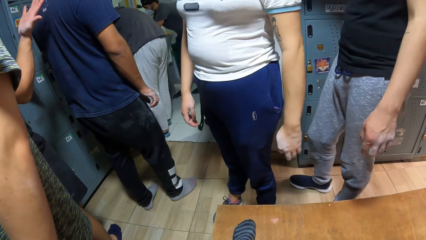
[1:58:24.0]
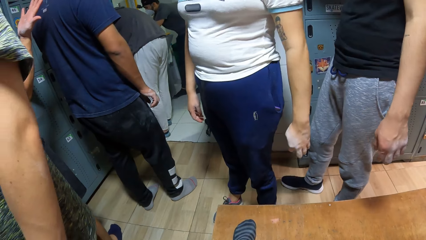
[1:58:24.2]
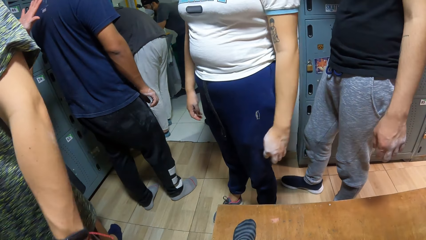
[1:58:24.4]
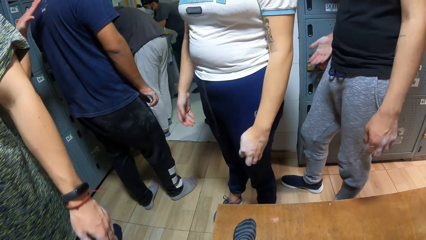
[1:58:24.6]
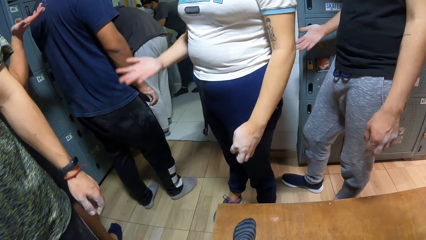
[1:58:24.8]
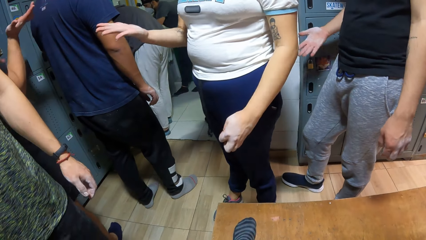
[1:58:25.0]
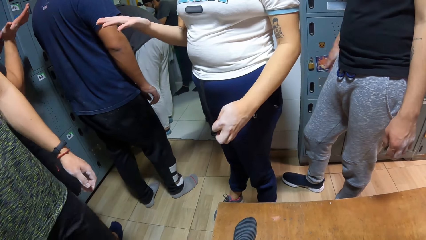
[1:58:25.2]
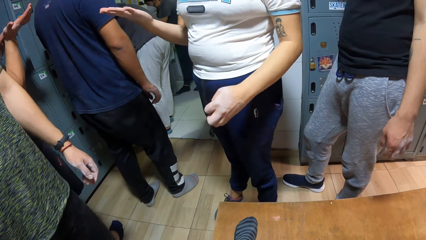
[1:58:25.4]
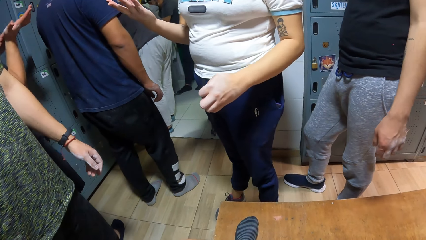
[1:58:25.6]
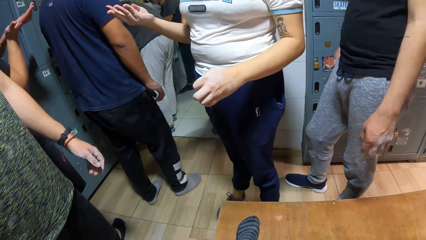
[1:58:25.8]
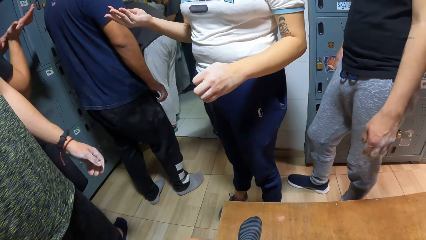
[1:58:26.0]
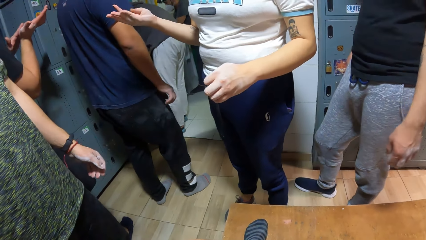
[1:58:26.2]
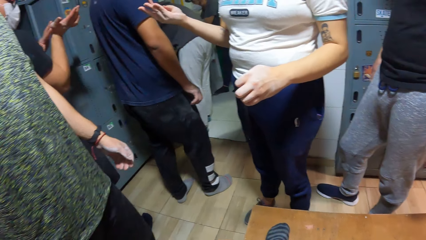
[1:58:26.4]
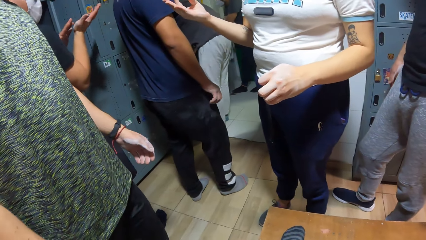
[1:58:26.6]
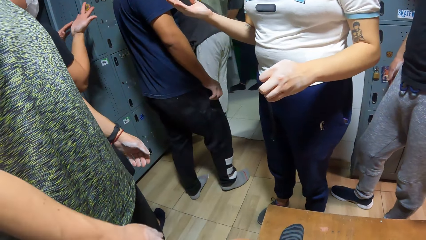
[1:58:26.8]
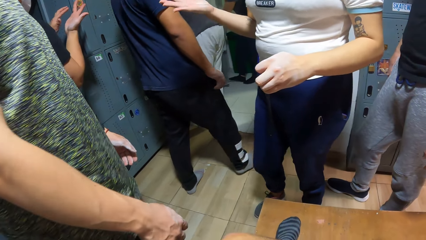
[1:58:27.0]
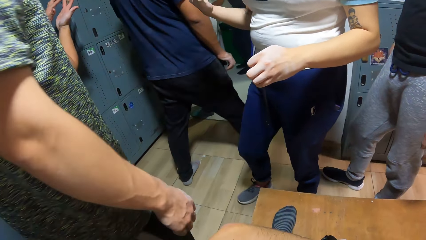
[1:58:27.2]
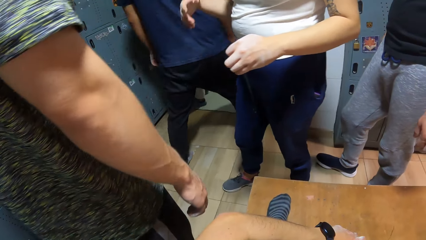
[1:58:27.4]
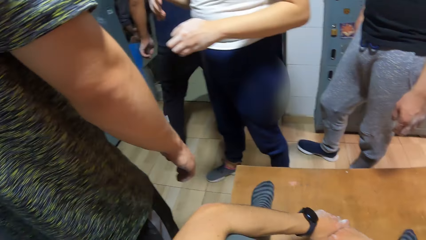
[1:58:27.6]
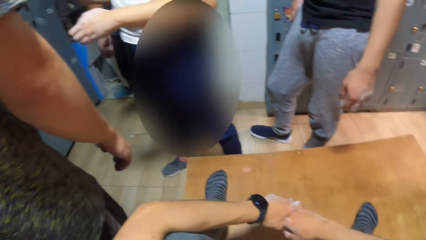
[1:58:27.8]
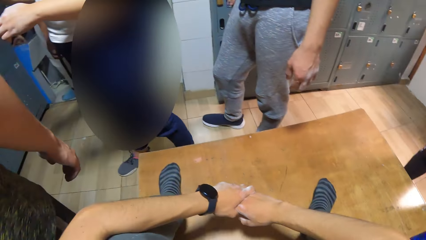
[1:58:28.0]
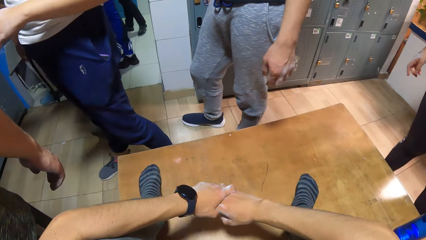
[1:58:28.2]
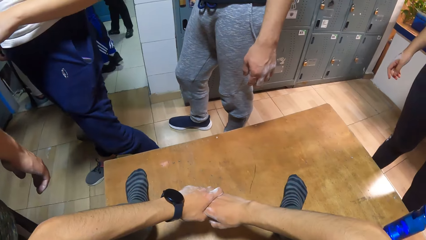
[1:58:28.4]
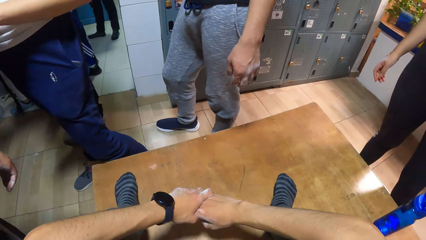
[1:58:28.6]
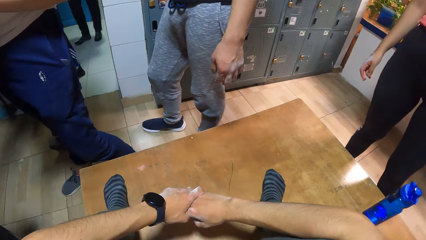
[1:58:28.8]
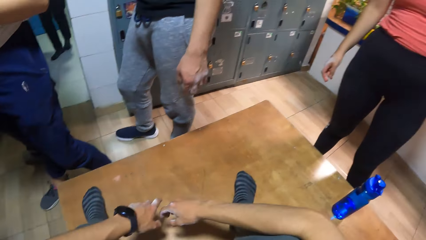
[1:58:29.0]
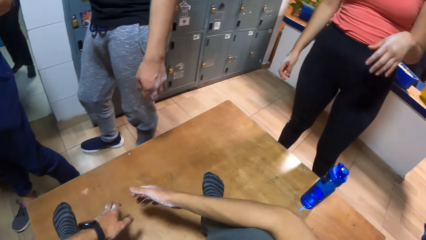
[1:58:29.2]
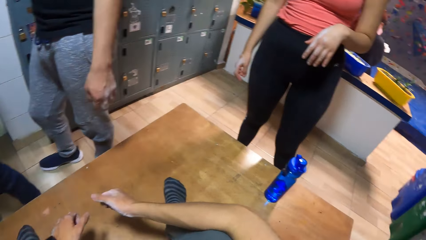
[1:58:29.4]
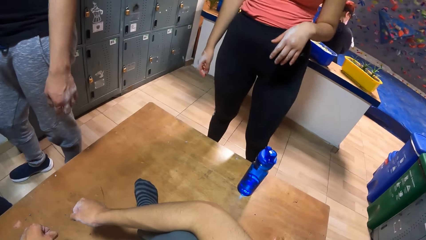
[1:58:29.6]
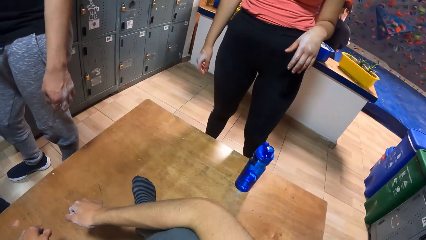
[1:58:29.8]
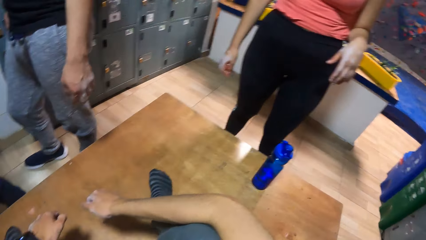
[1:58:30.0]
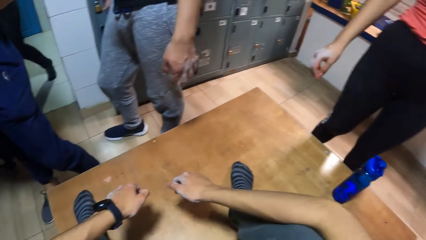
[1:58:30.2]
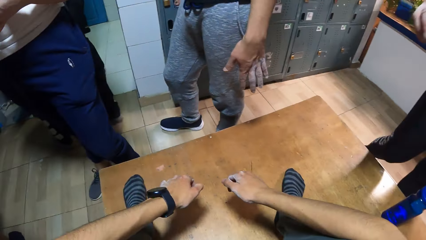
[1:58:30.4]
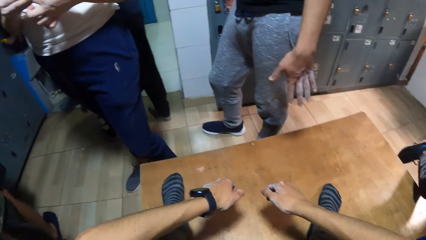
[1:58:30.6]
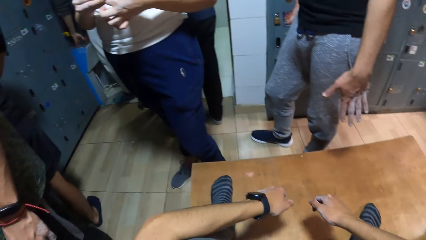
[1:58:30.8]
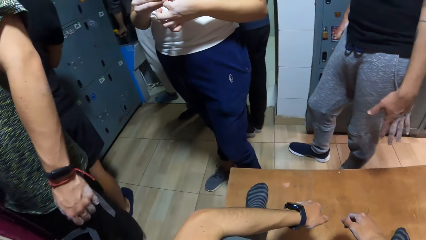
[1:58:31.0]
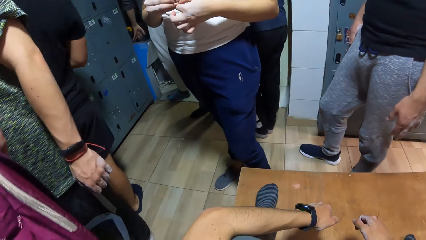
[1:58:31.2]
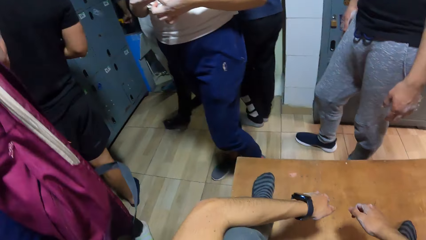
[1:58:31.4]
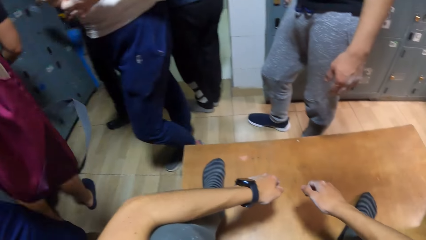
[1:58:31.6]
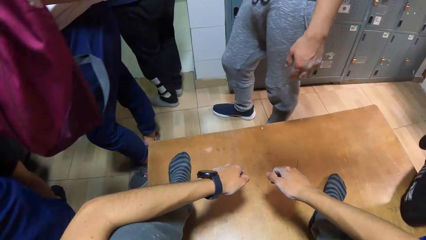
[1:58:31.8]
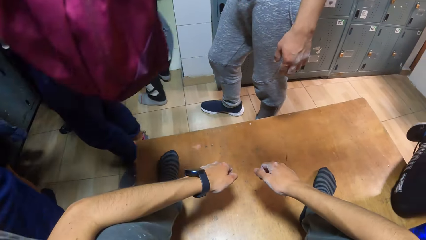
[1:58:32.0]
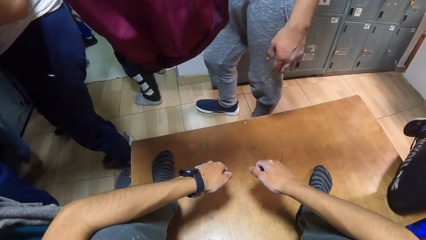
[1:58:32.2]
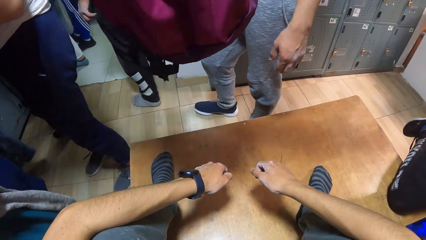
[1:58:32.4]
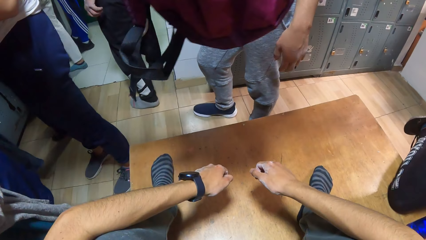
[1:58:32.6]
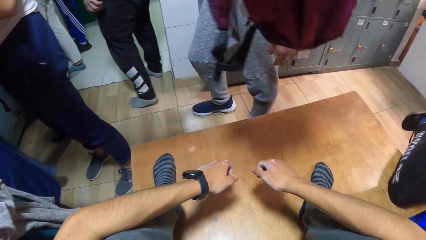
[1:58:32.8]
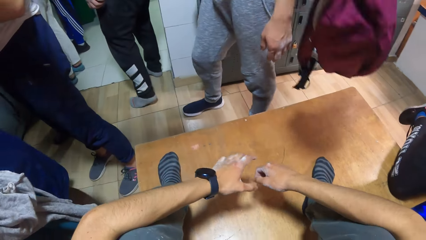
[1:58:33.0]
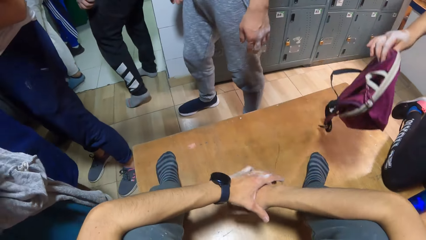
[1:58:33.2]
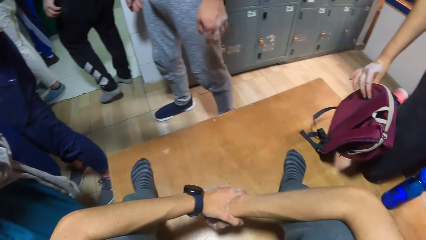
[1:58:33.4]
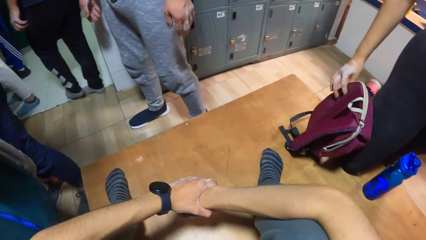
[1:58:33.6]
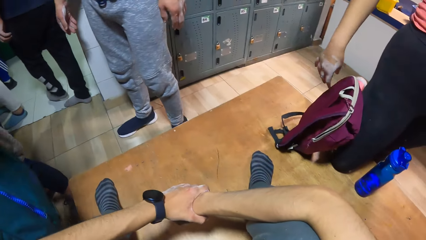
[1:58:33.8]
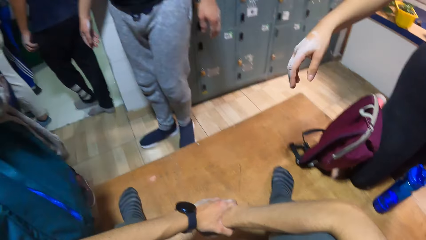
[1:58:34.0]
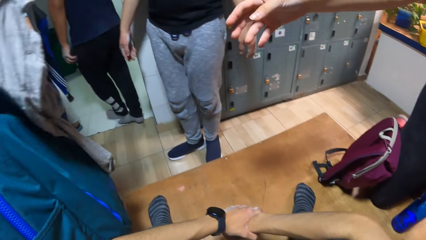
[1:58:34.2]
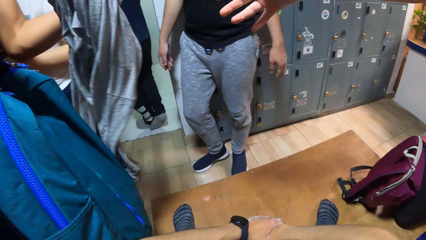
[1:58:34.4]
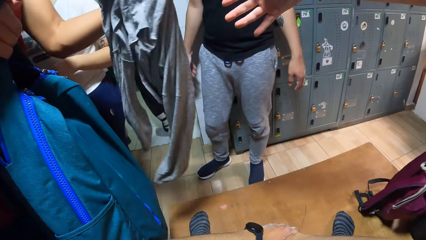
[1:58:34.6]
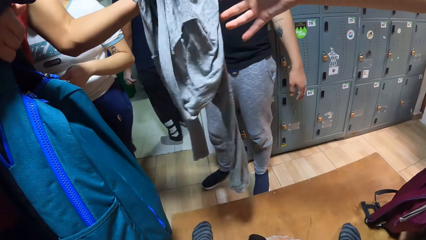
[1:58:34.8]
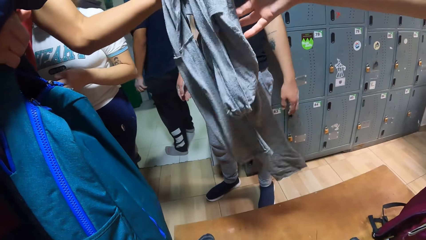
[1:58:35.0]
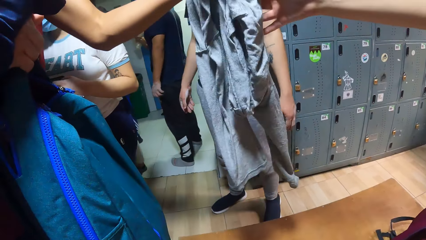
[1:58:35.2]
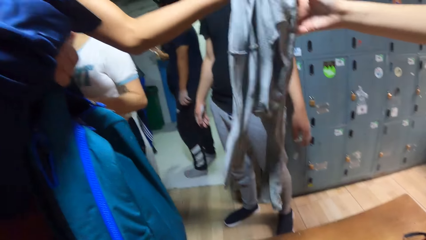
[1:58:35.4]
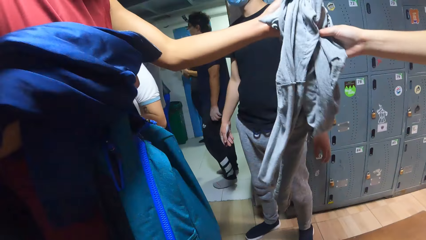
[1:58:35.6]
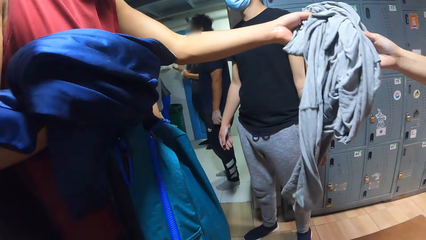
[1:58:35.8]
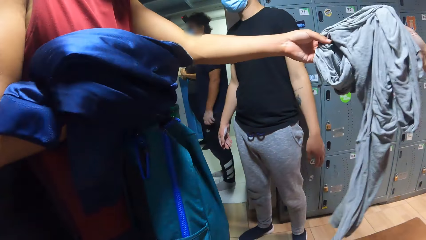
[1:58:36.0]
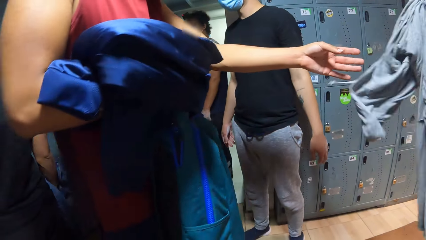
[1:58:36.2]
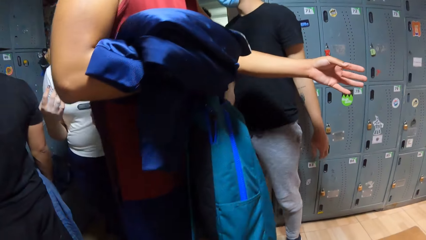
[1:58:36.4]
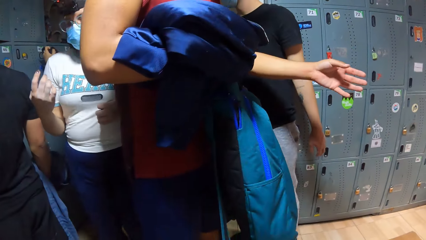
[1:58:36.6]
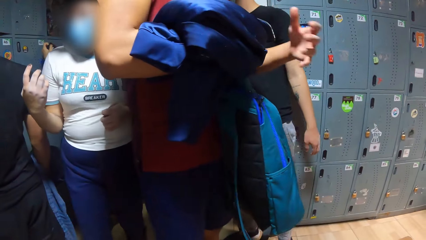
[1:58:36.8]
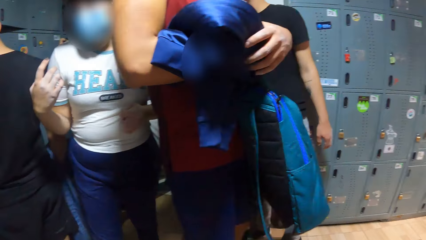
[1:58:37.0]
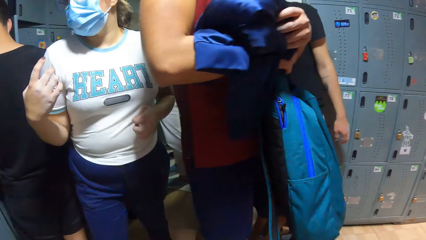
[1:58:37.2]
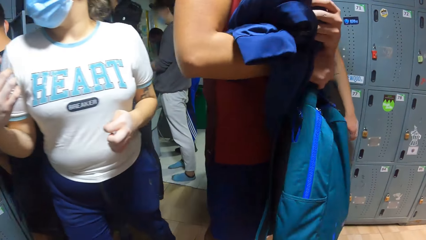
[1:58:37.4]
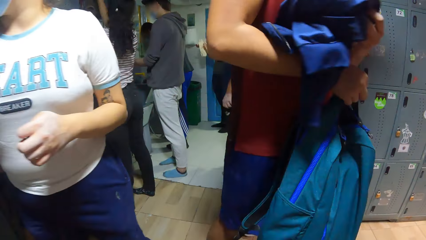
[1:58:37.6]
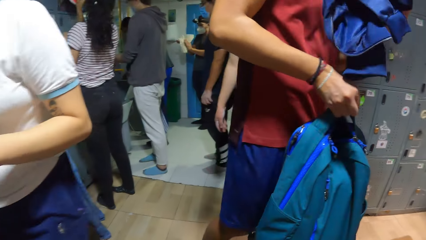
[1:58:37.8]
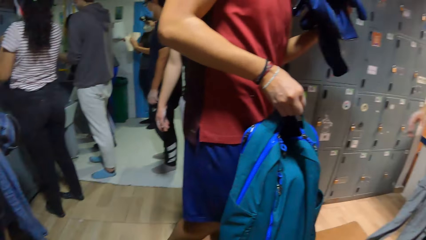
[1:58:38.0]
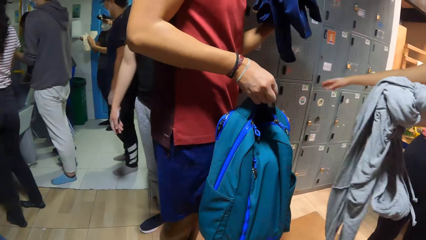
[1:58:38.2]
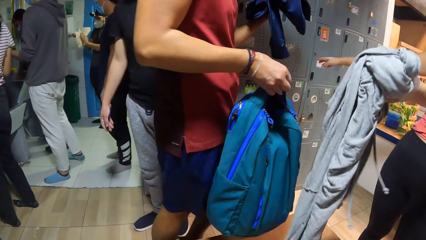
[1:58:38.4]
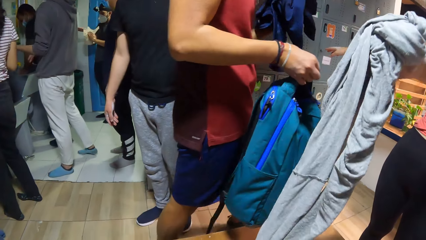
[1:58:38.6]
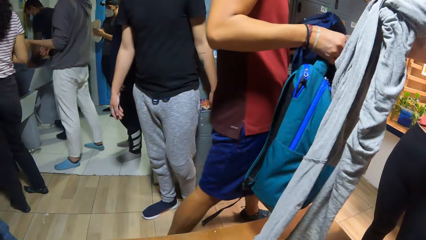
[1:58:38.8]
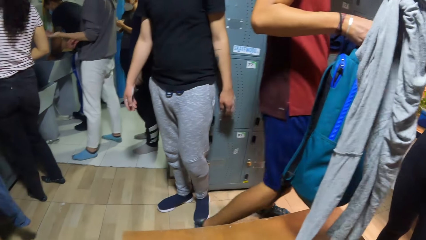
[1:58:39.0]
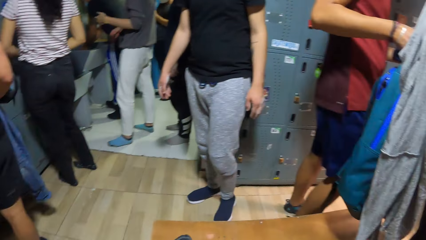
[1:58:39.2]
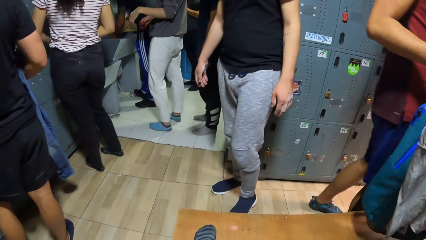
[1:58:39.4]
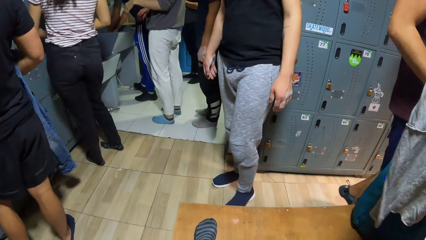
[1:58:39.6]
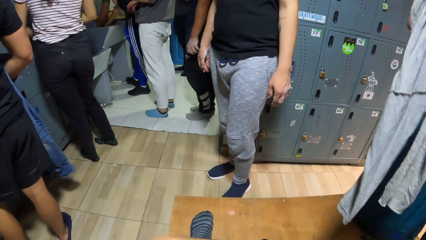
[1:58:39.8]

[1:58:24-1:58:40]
The camera wearer straightens their hands forward, looks around and holds their hands together. The woman drops a bag on the table with her right hand. The camera wearer looks around. The woman collects a shirt from a man with her right hand.
